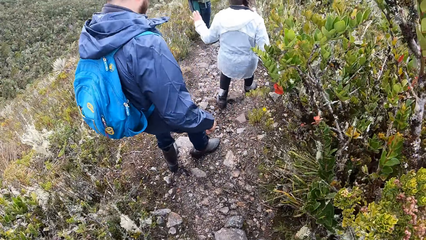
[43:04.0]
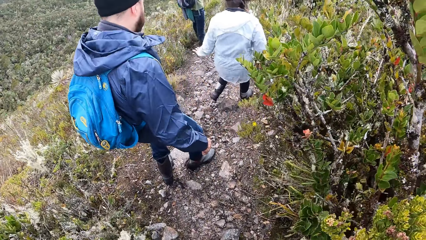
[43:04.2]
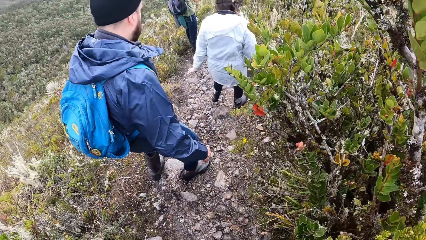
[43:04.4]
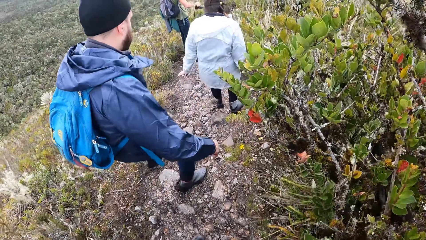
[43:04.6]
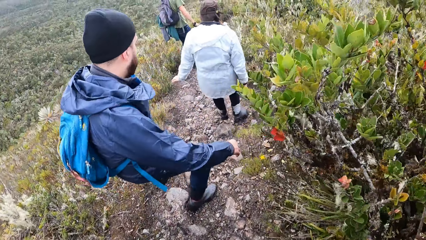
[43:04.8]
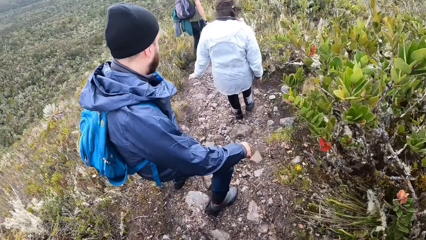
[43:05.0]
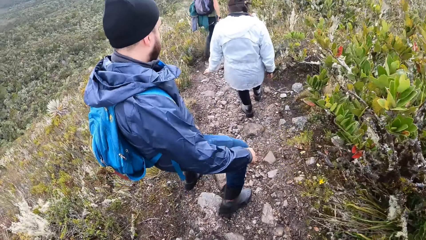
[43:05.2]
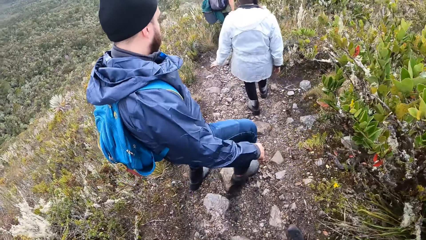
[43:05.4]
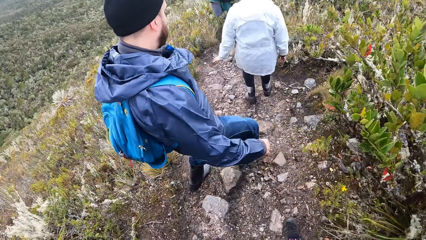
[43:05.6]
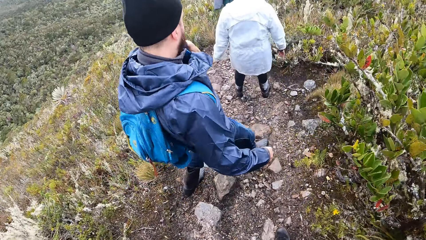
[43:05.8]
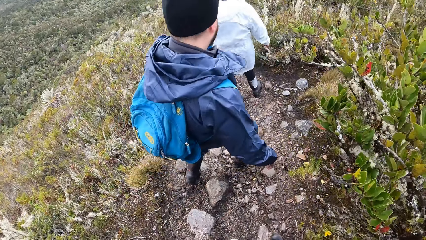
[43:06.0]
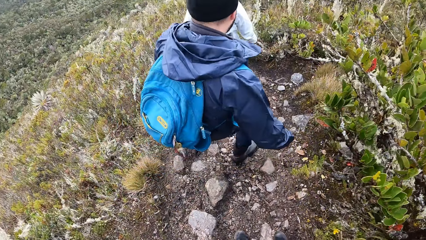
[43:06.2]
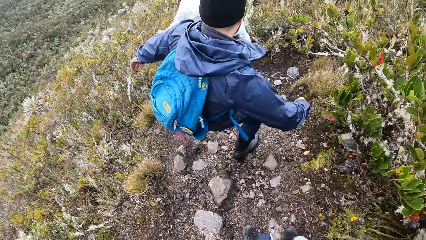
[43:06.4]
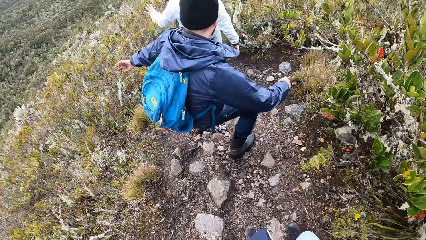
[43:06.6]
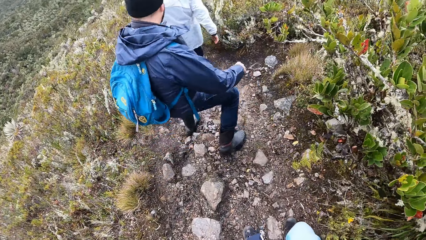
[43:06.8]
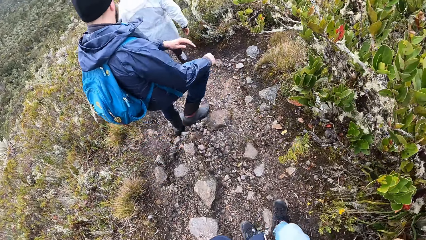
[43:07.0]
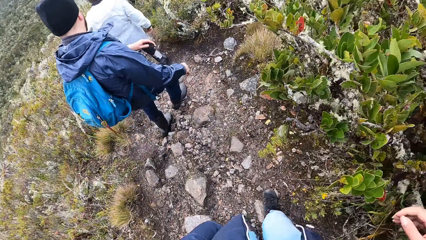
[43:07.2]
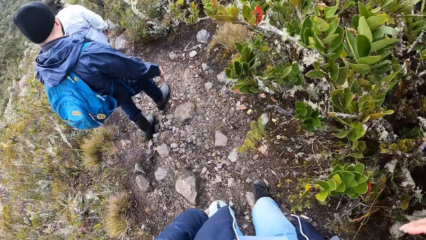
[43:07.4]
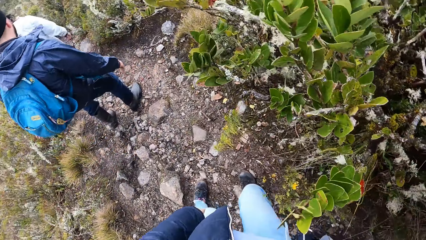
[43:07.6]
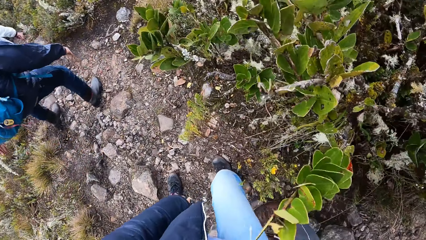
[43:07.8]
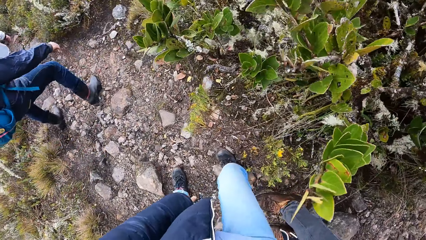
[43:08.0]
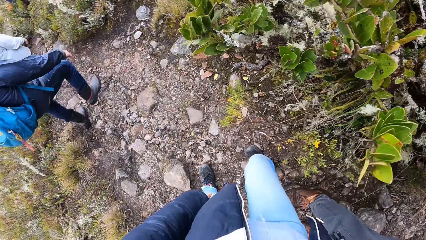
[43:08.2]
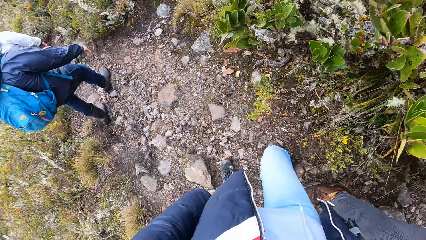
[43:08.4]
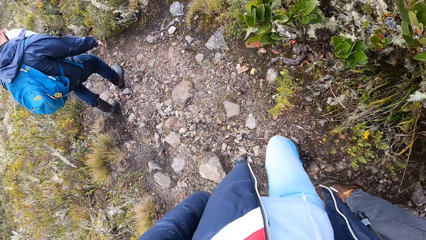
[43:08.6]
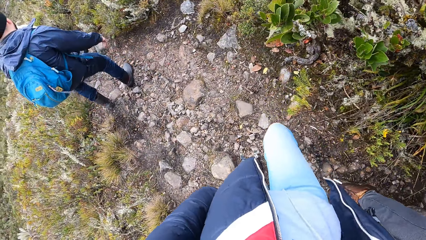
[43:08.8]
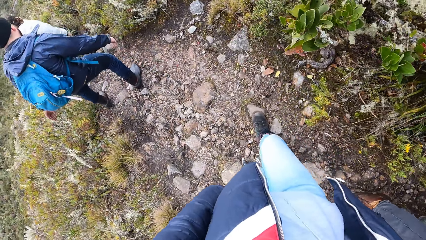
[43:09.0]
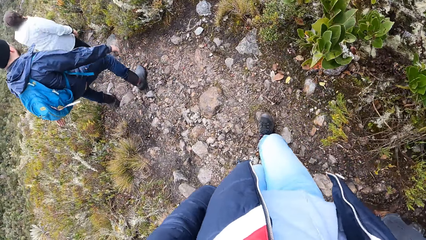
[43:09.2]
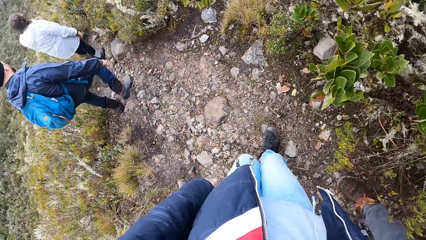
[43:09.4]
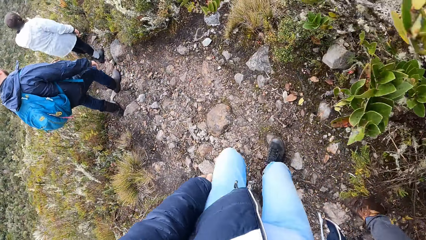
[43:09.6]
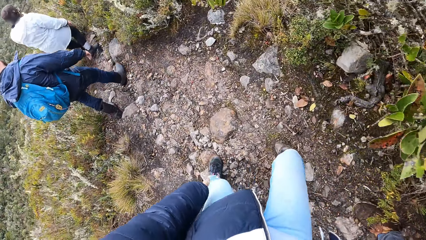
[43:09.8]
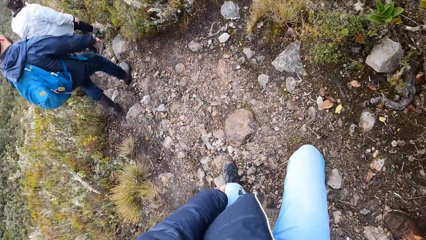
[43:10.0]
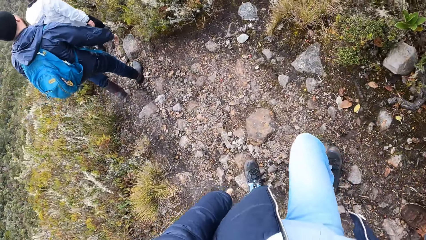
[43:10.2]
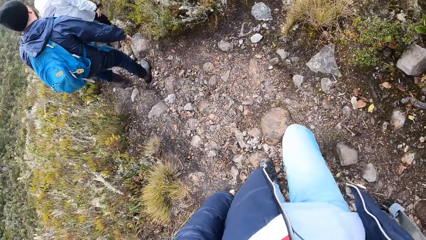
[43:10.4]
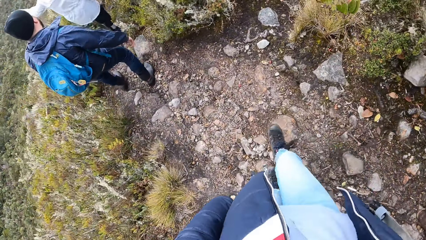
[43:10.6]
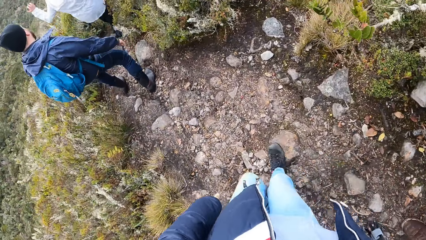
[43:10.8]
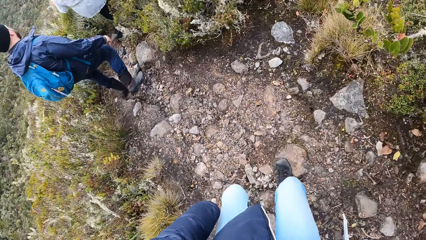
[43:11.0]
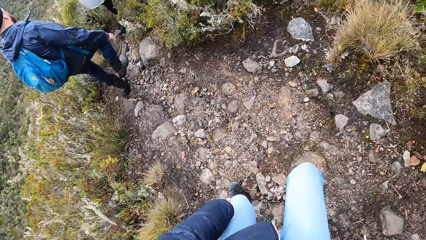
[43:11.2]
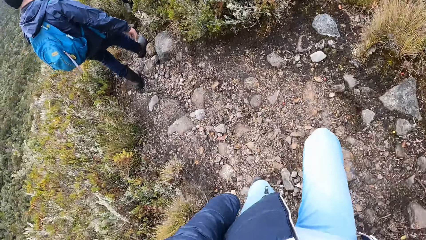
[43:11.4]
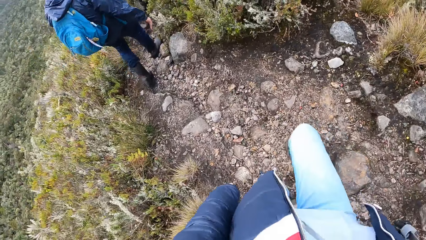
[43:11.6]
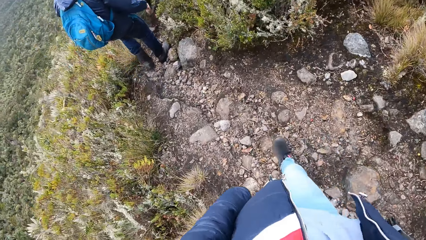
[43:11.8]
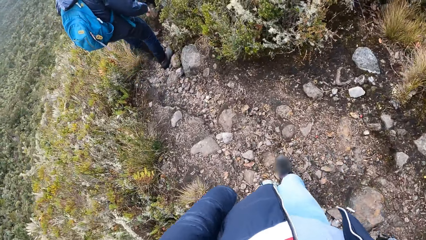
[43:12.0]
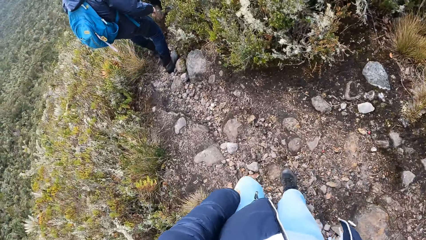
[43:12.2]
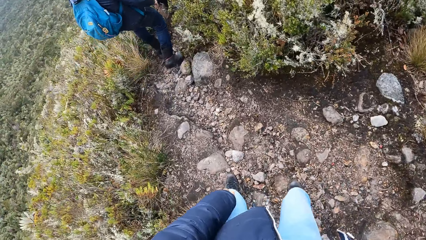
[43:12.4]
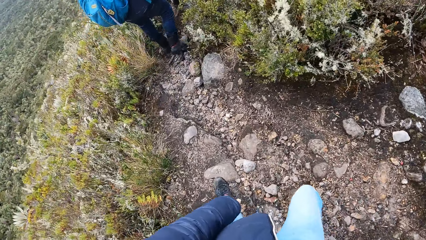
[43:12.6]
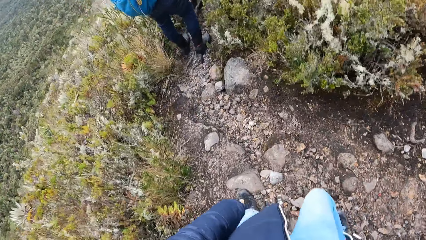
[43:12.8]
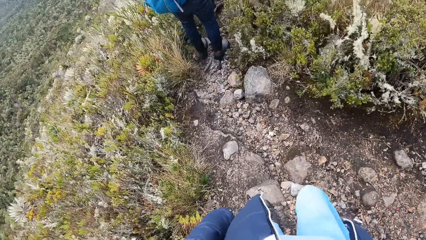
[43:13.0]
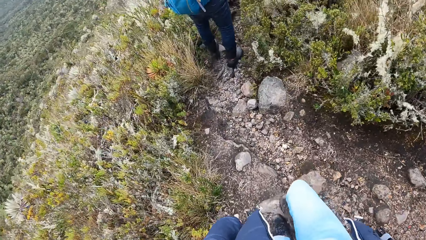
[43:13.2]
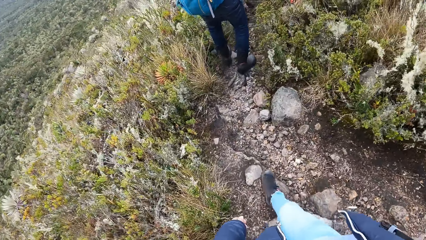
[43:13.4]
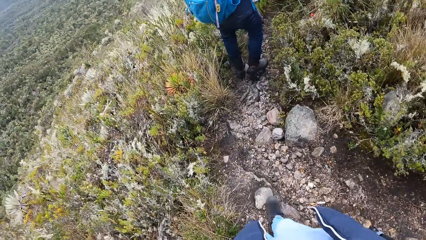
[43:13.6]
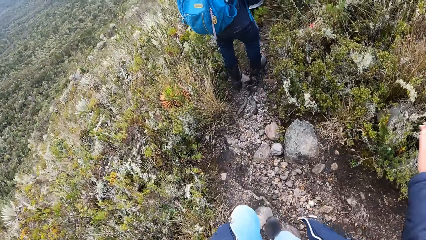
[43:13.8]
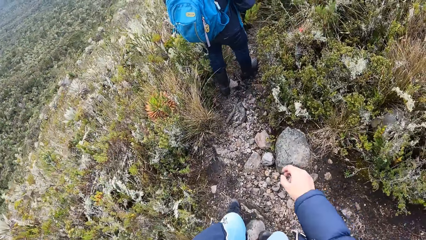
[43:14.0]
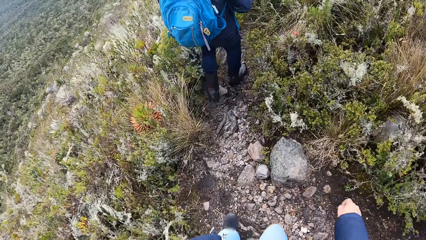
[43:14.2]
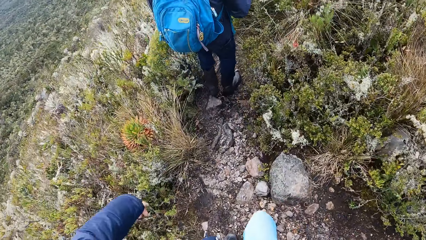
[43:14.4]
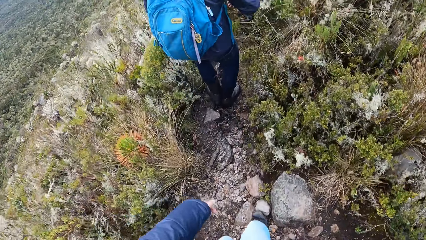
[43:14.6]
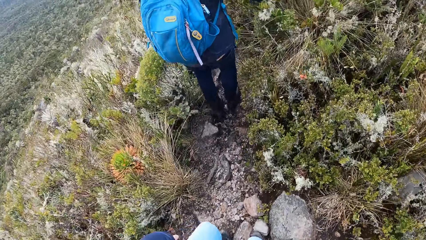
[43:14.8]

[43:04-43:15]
A man walks around. Another man walks behind the camera wearer.

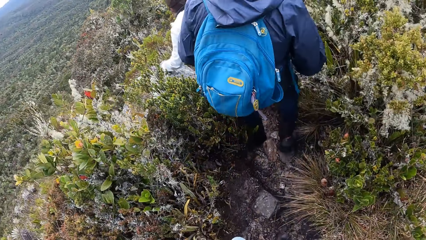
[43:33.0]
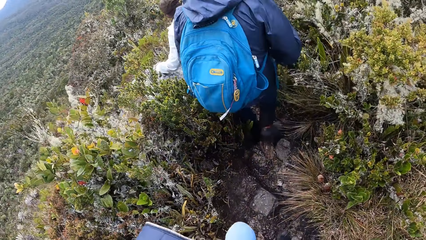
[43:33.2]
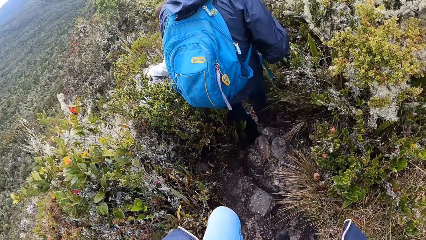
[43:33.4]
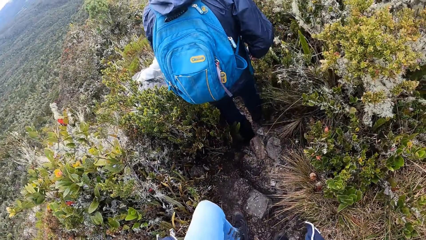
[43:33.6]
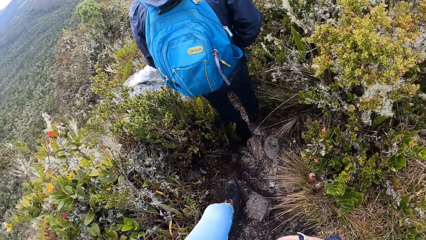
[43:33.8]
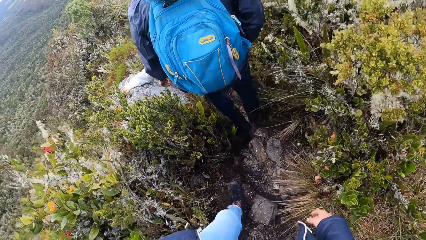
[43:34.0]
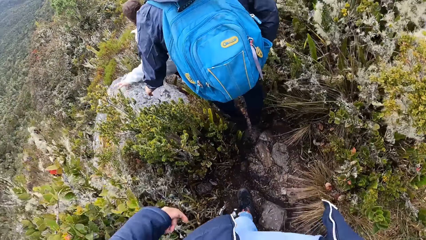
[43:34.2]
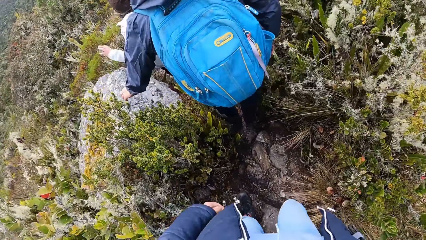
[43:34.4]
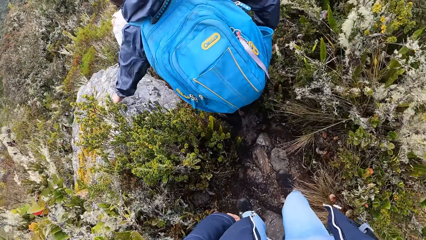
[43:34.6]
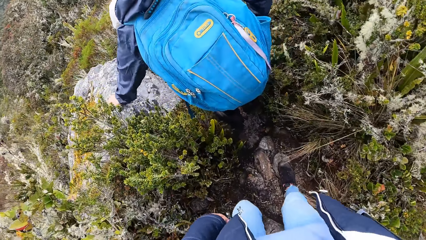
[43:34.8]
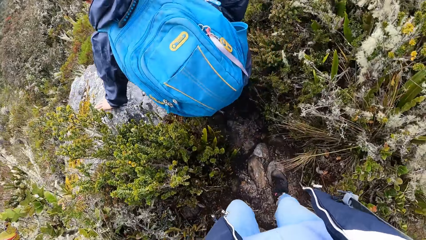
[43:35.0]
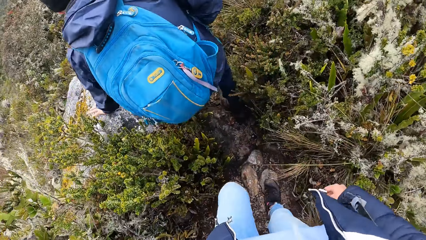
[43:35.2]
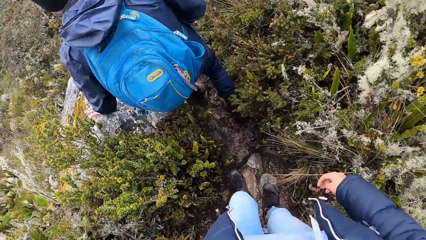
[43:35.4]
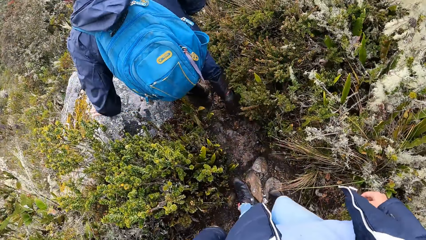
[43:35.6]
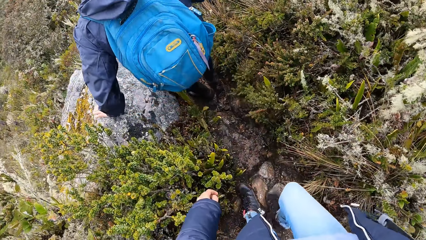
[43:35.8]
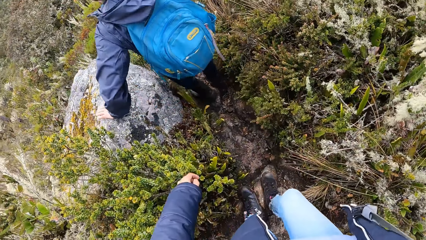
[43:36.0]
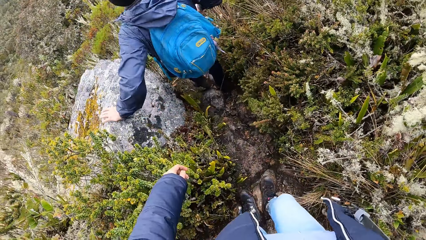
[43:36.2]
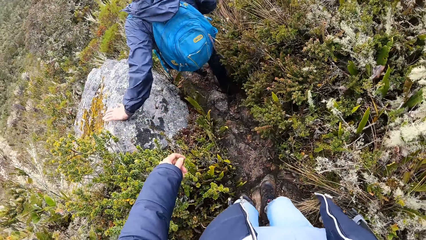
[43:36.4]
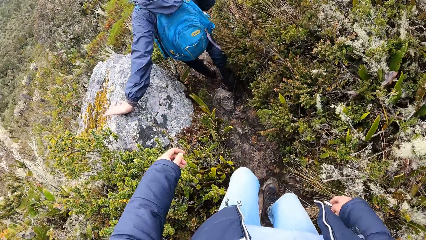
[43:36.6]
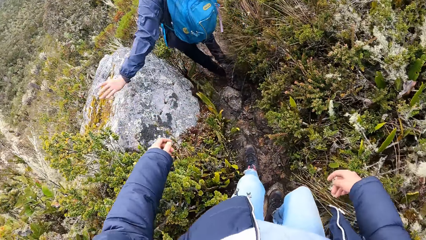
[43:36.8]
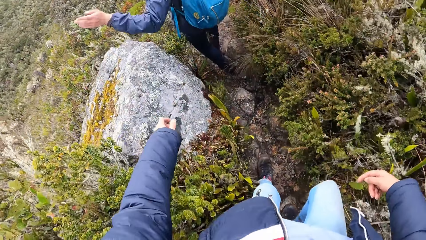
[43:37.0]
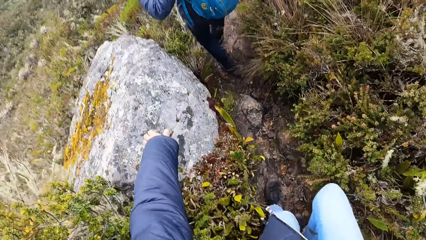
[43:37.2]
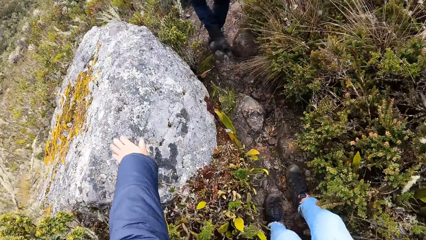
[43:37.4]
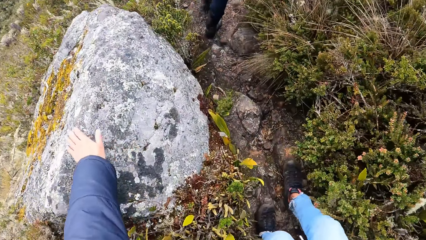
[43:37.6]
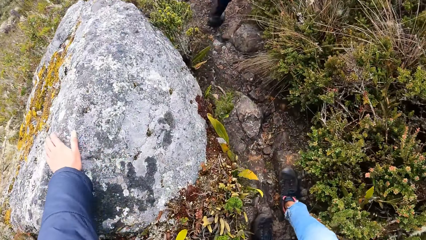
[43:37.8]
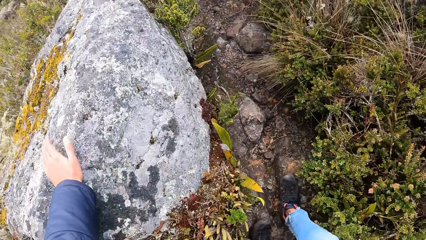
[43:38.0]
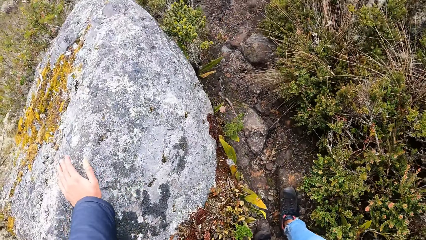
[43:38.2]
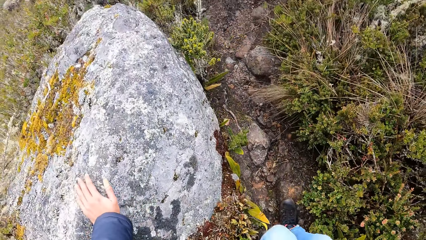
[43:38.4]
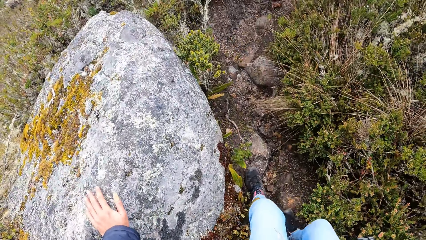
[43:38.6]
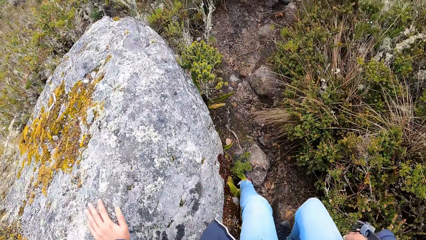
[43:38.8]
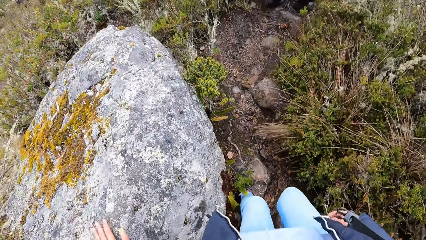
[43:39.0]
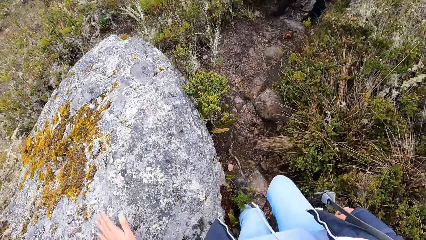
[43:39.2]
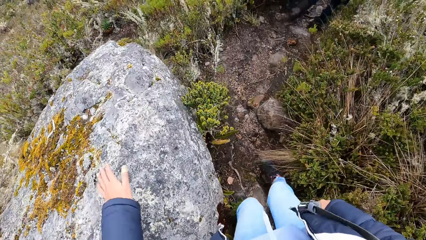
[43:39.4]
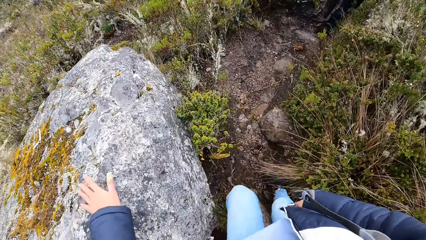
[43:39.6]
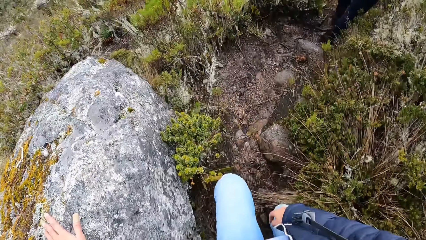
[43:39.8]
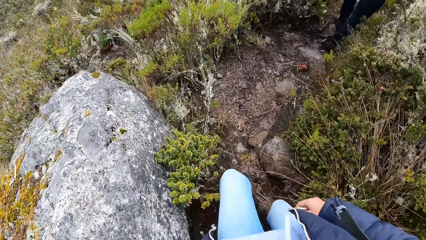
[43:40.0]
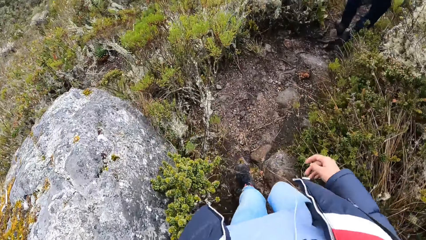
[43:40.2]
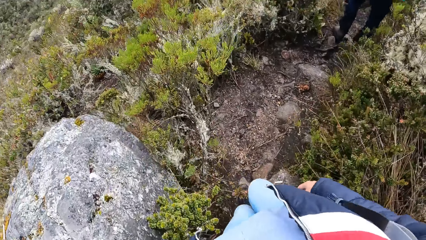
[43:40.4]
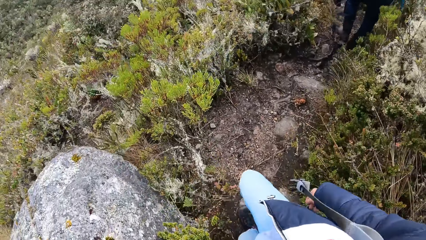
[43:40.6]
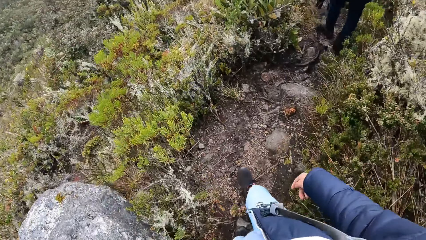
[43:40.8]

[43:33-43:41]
A lady puts her hand on a rock. A man puts his hand on the rock. The camera wearer puts the hand on the rock.
